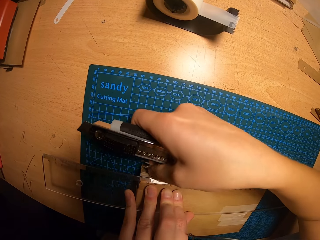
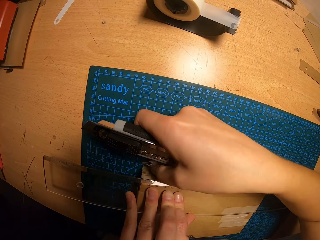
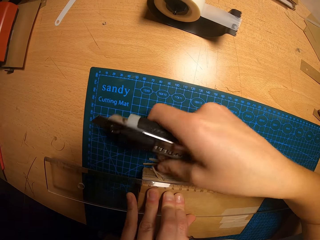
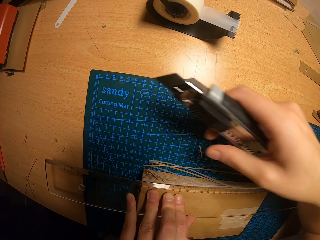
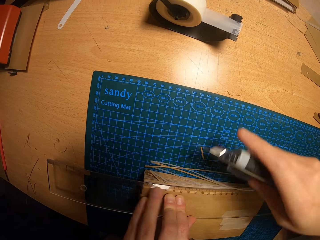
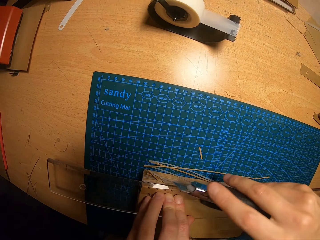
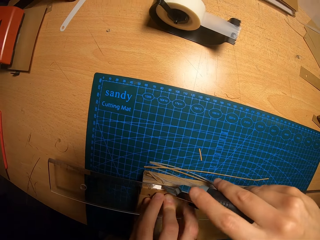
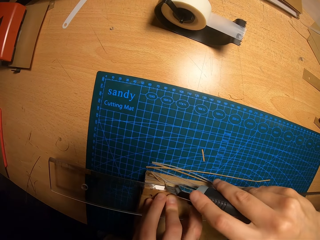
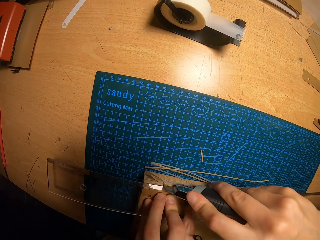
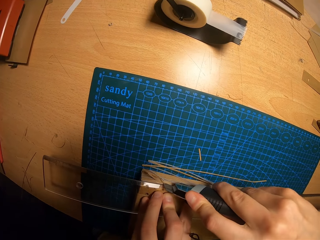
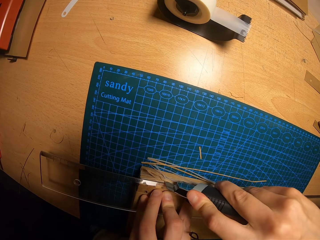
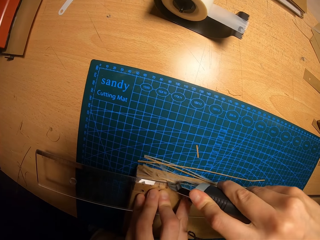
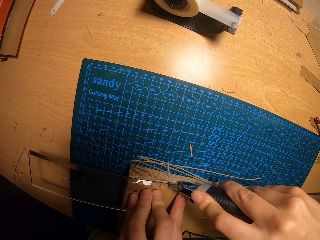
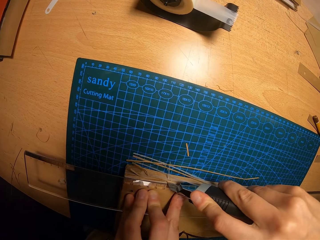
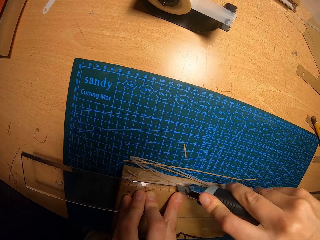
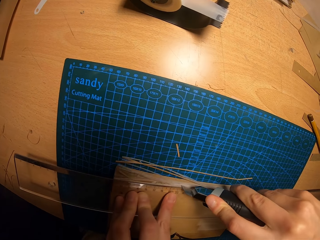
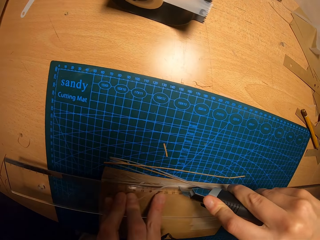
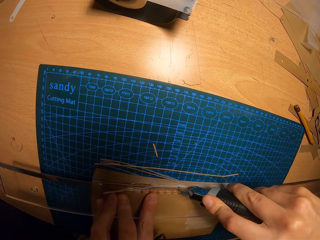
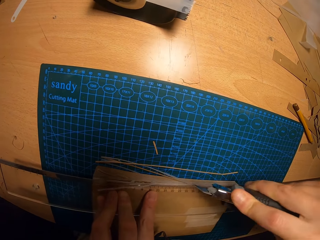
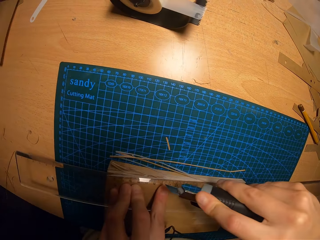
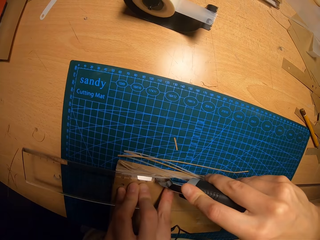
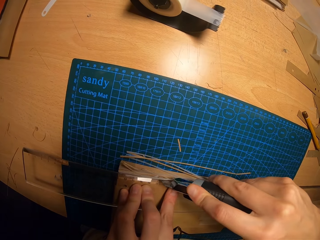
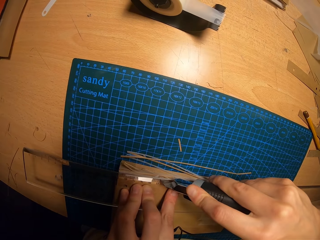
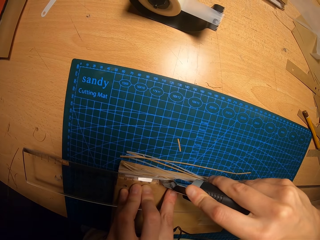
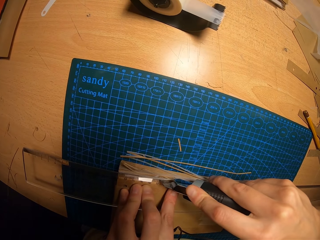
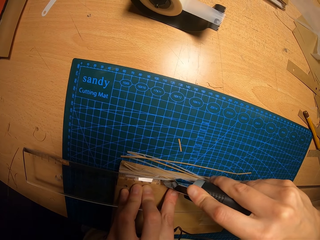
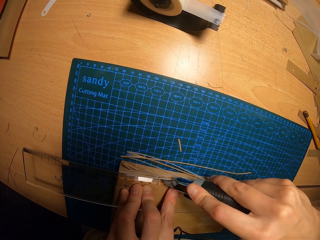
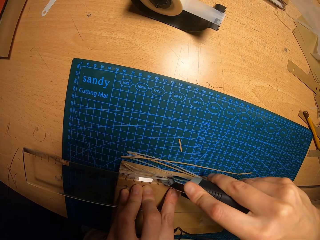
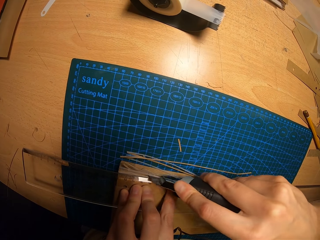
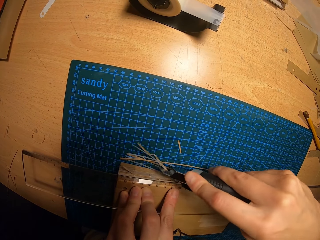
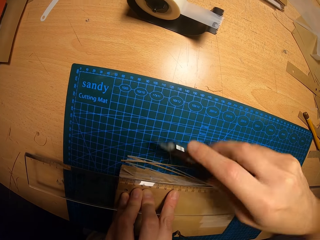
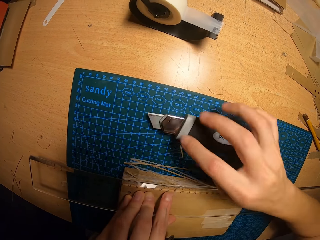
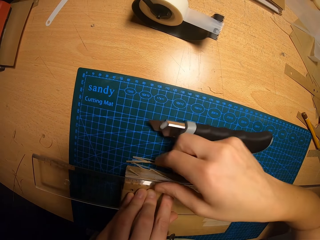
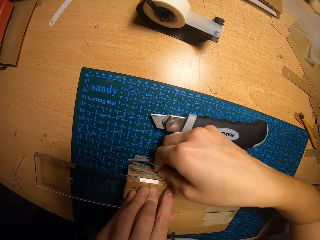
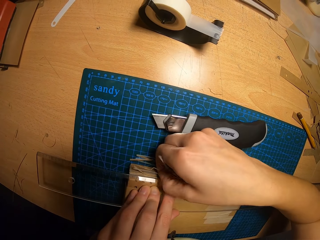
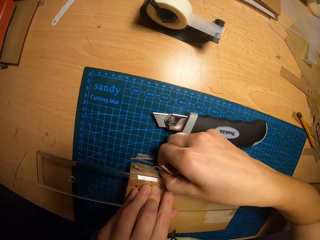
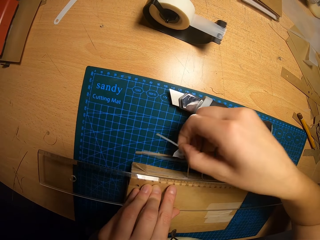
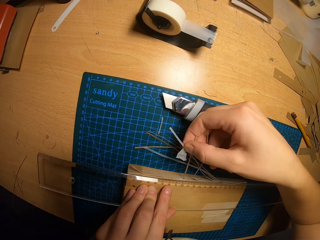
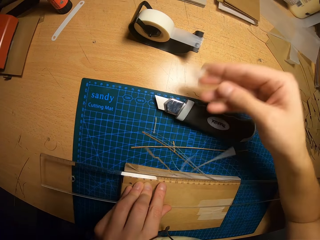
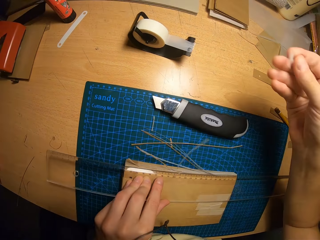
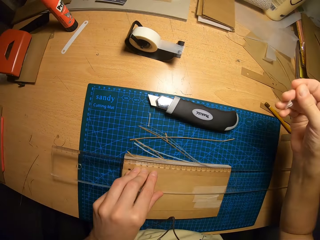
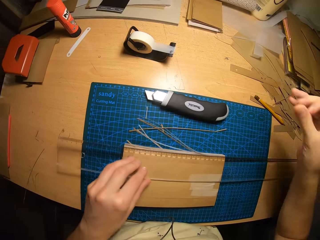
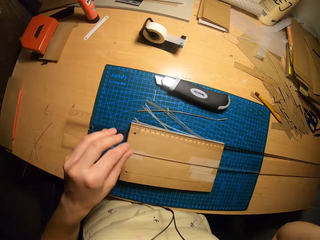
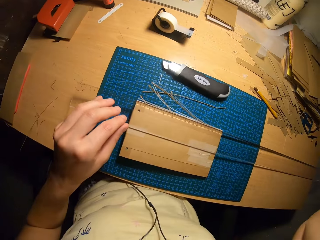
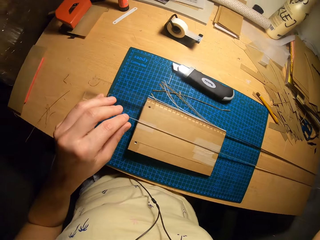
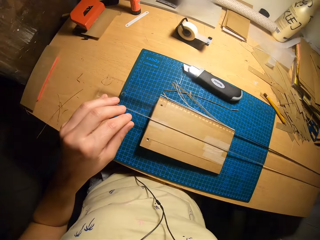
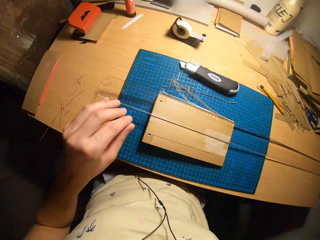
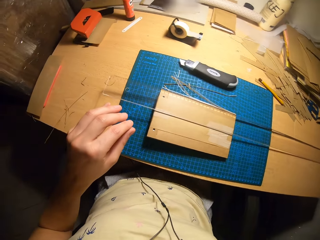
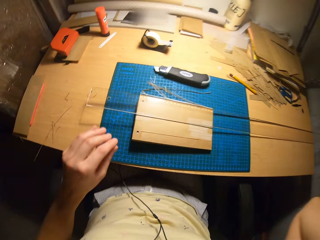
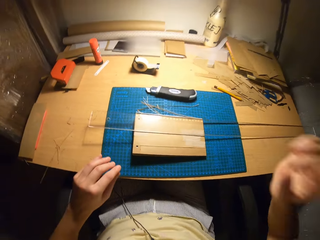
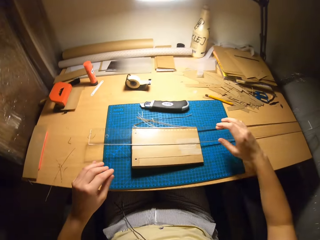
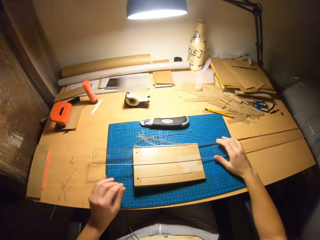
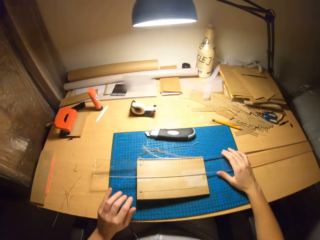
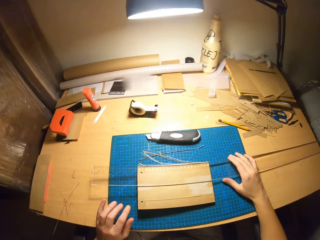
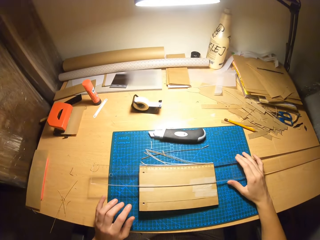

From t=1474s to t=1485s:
The camera wearer uses a hand to pull out a piece of paper. They cut the jotter with the paper cutter. They drop the paper cutter. They use a hand to pull out a piece of paper.

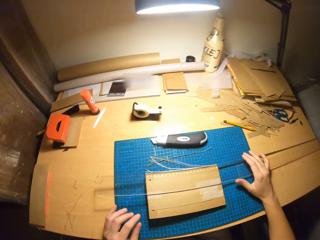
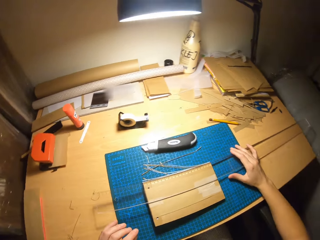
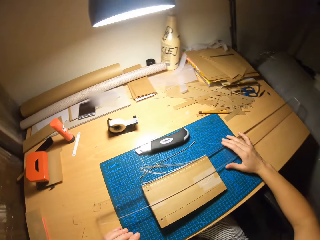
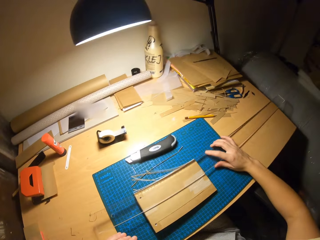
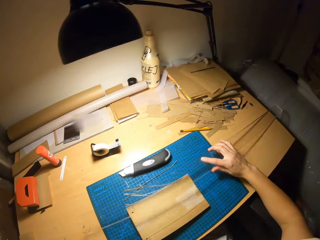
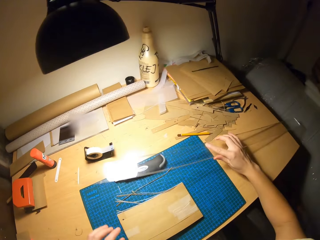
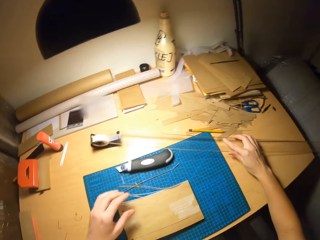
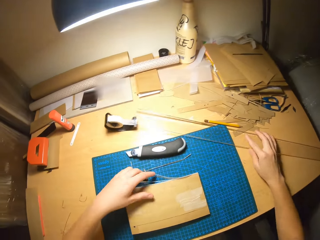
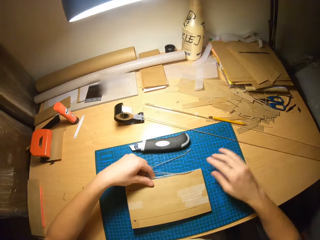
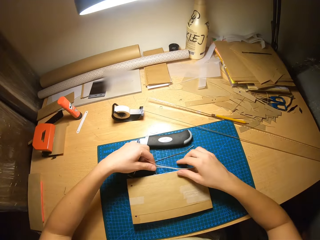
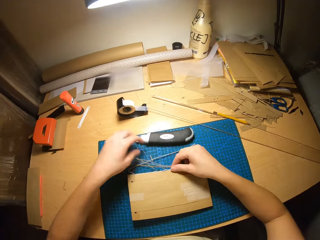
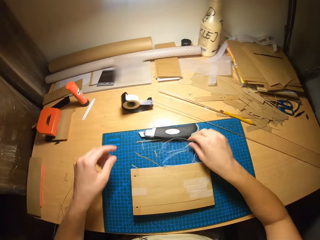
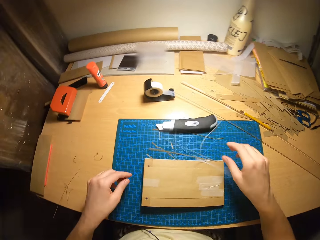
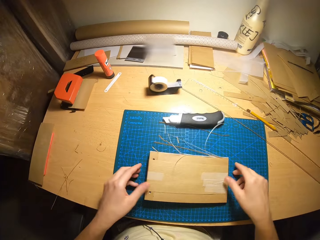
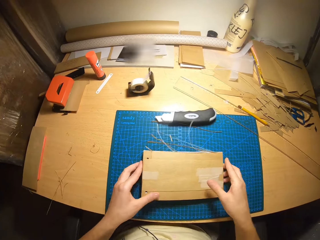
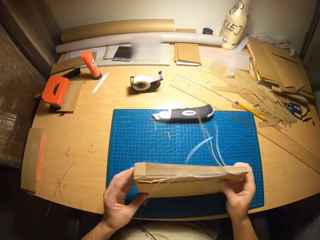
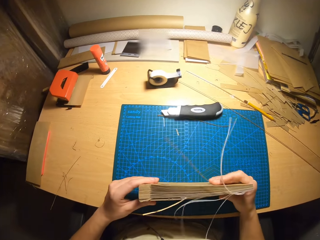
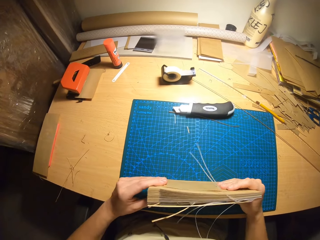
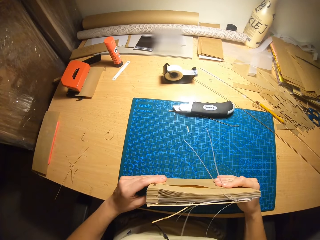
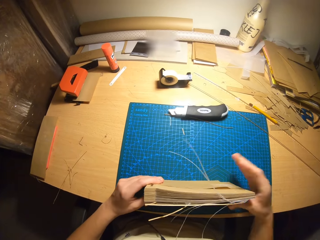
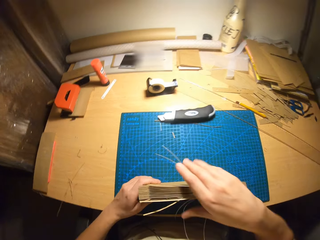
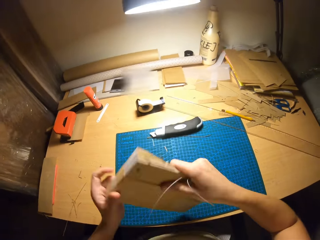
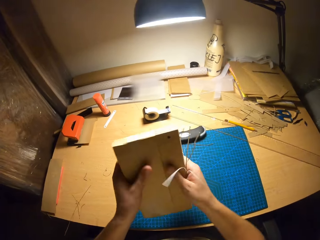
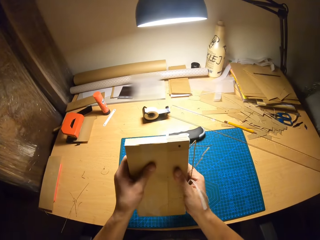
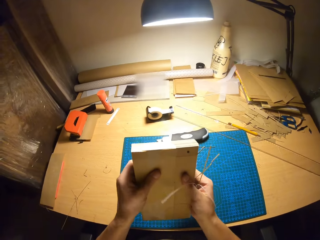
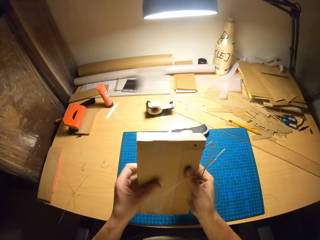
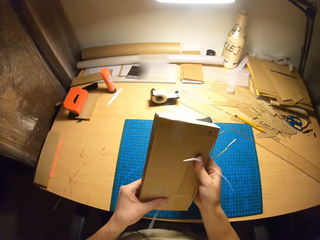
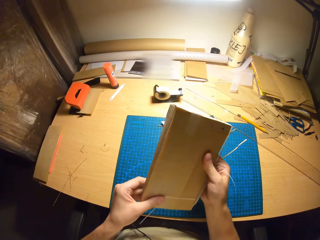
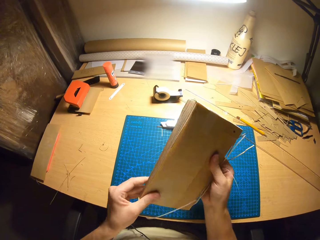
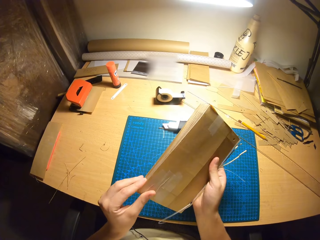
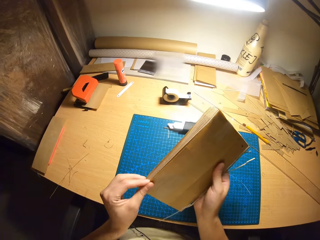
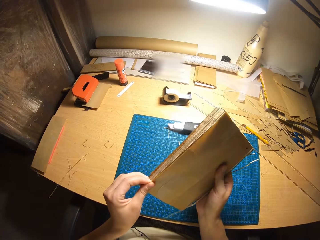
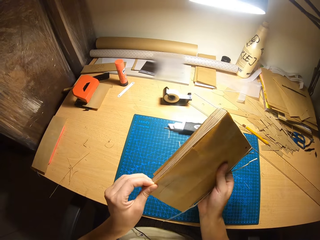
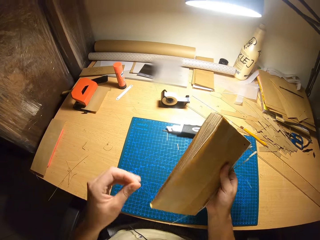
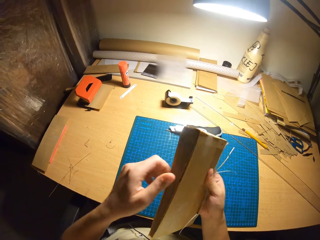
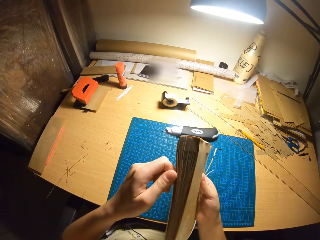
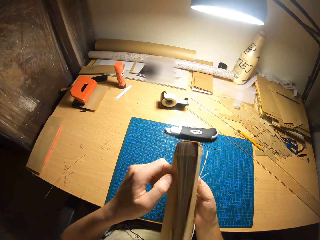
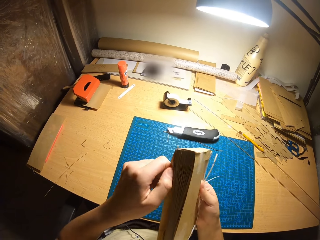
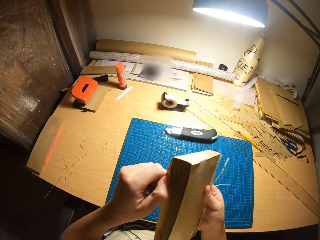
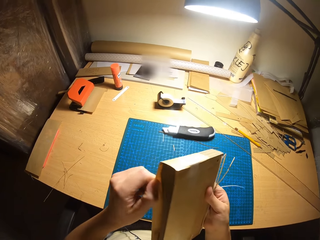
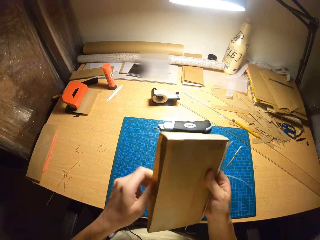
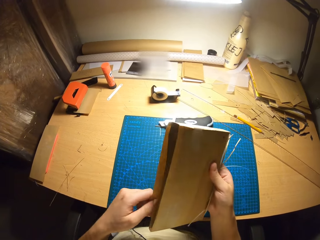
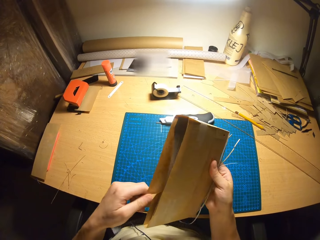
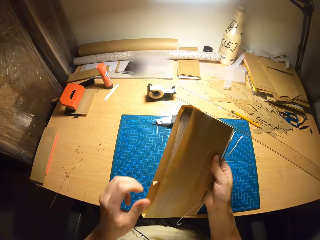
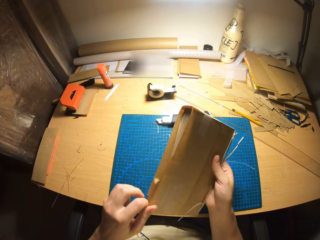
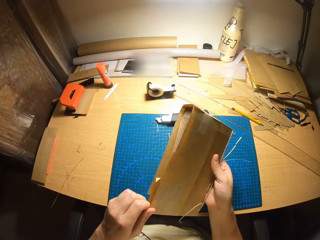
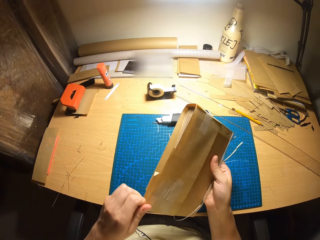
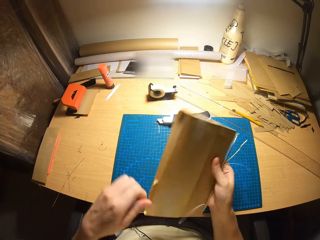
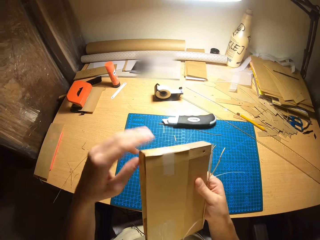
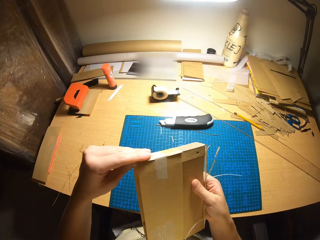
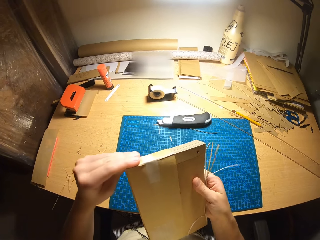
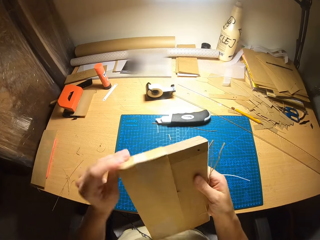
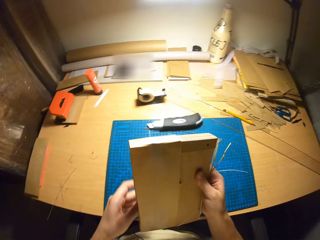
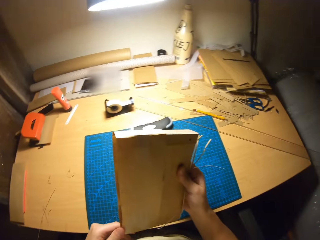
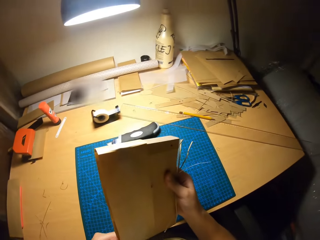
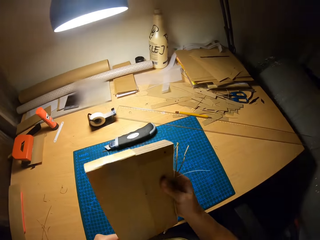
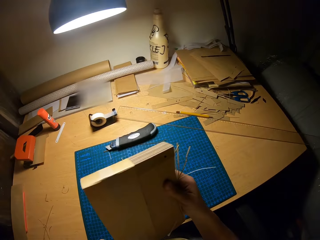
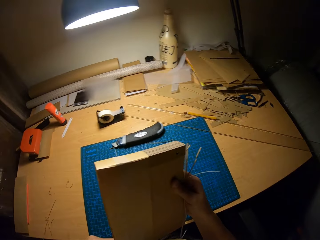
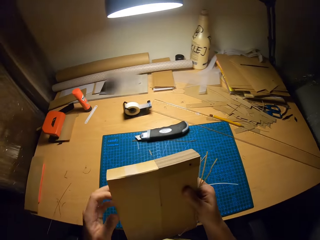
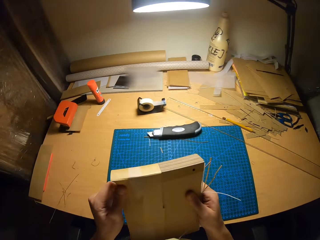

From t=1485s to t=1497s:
The camera wearer carries the ruler and drops the ruler. They remove the pieces of paper cut. They carry the jotter. They check the card. They remove the paper that seals the card. They remove the paper from the jotter.
